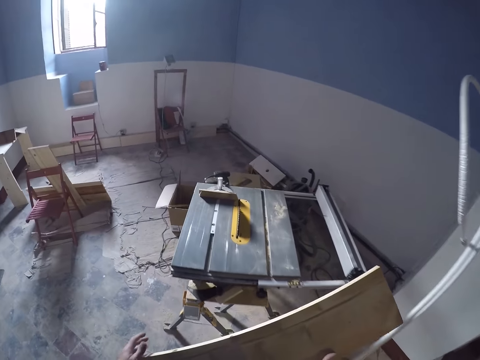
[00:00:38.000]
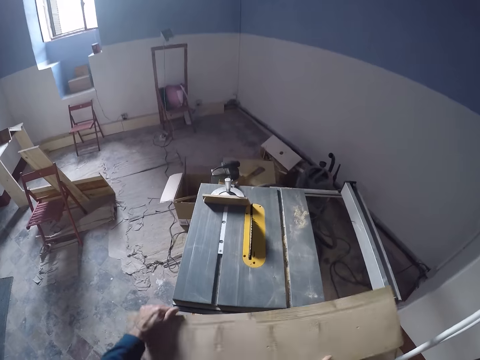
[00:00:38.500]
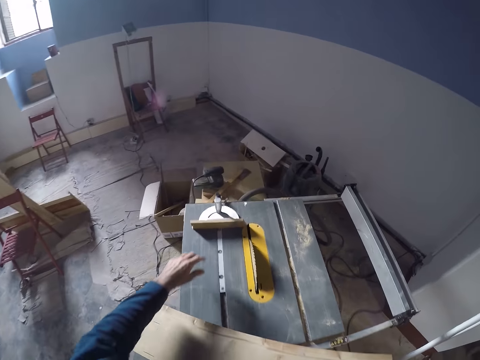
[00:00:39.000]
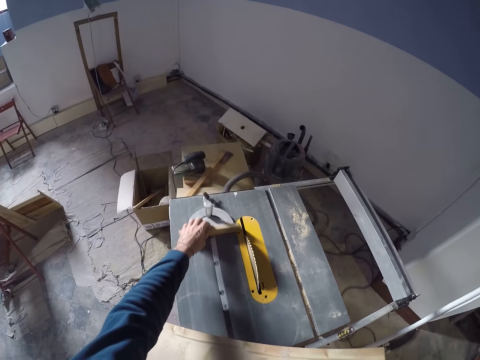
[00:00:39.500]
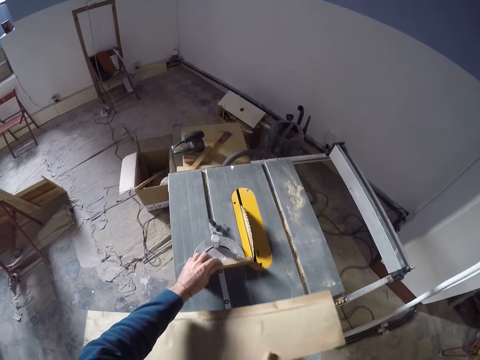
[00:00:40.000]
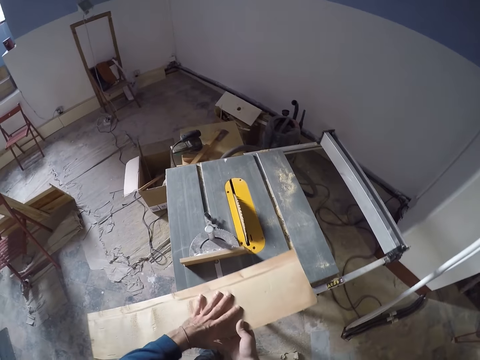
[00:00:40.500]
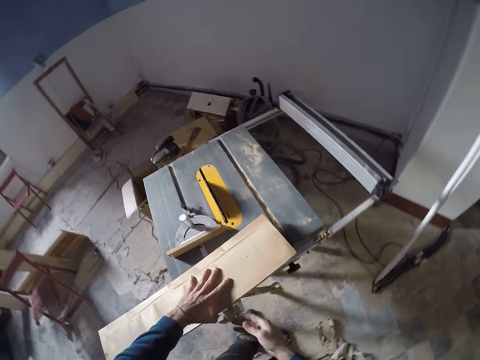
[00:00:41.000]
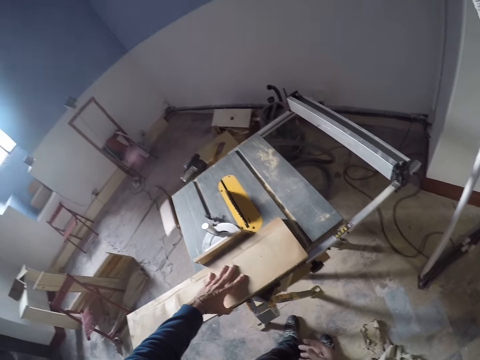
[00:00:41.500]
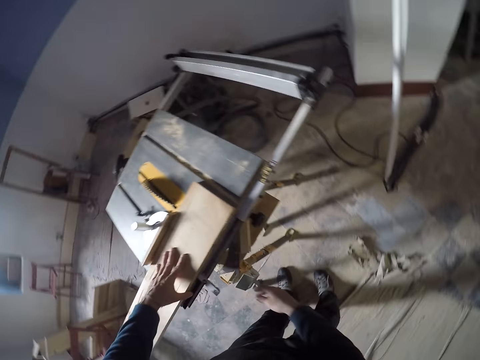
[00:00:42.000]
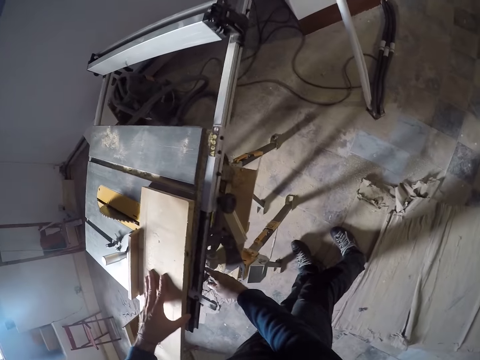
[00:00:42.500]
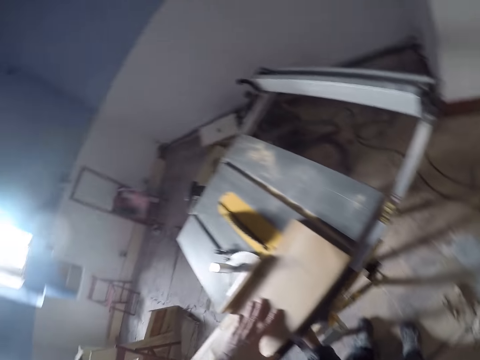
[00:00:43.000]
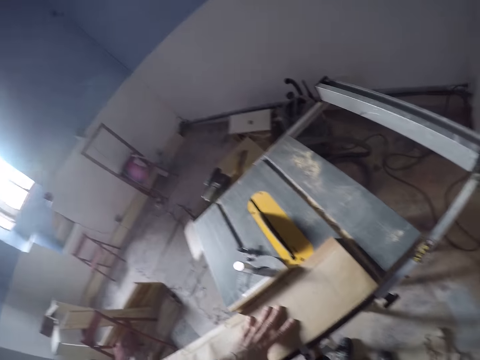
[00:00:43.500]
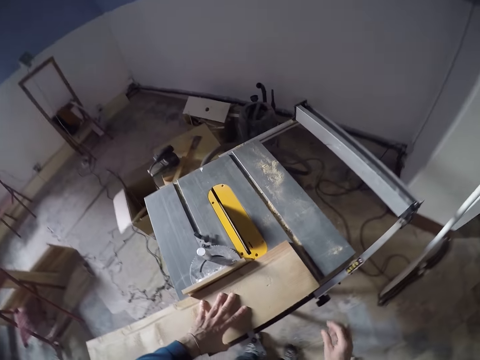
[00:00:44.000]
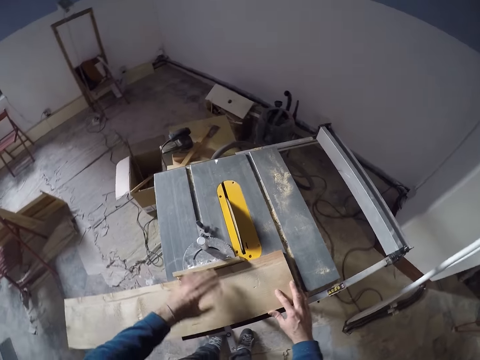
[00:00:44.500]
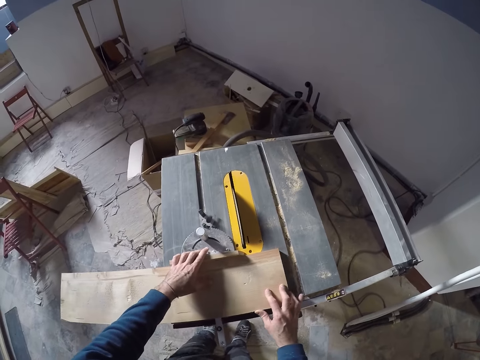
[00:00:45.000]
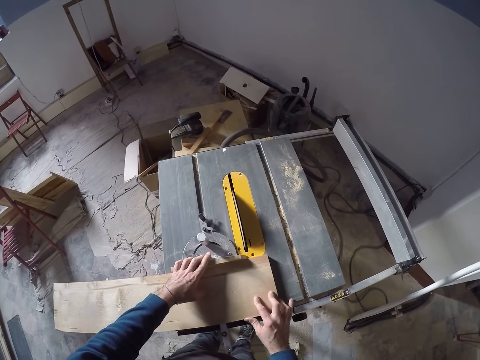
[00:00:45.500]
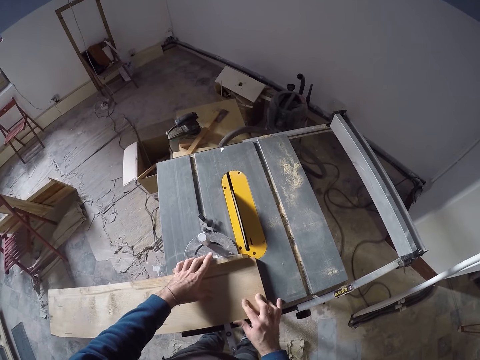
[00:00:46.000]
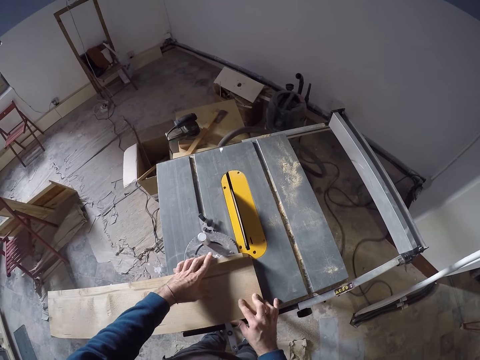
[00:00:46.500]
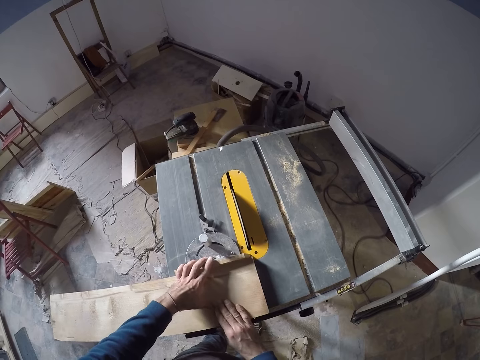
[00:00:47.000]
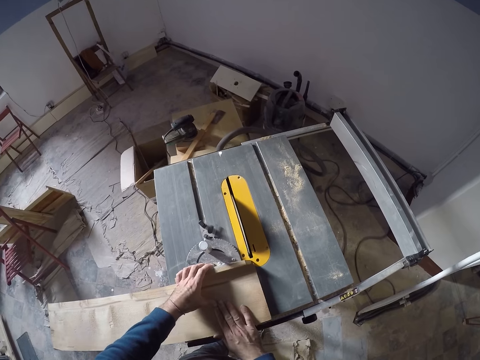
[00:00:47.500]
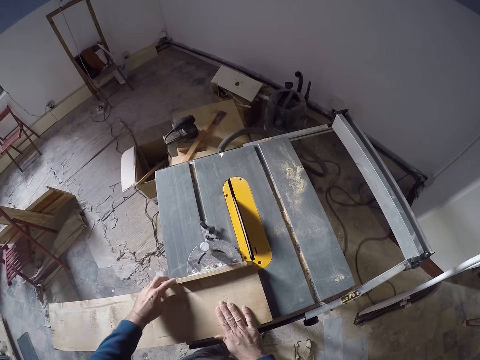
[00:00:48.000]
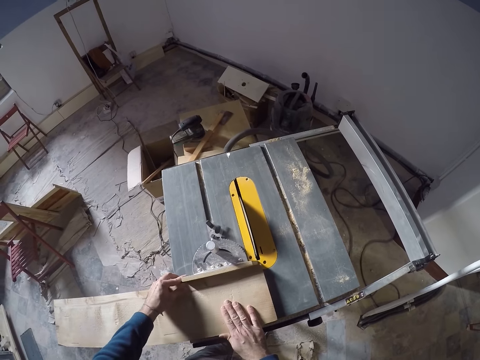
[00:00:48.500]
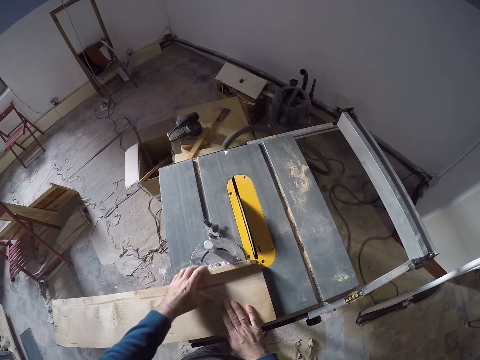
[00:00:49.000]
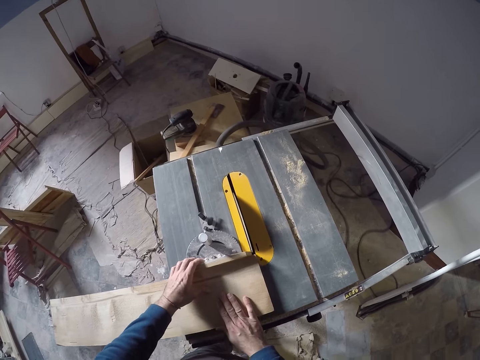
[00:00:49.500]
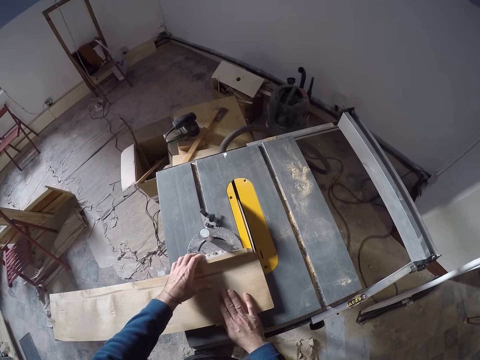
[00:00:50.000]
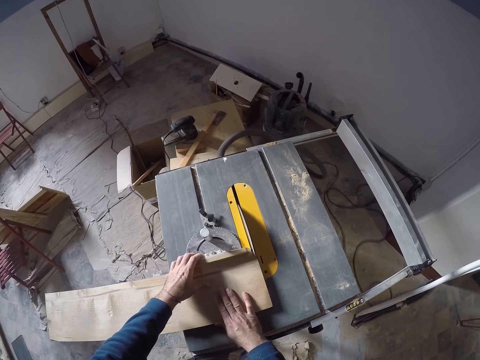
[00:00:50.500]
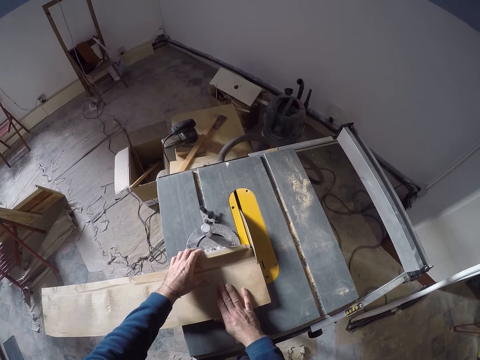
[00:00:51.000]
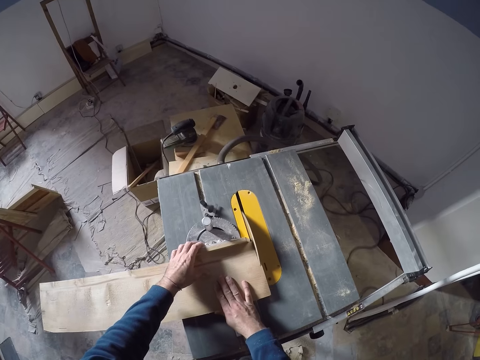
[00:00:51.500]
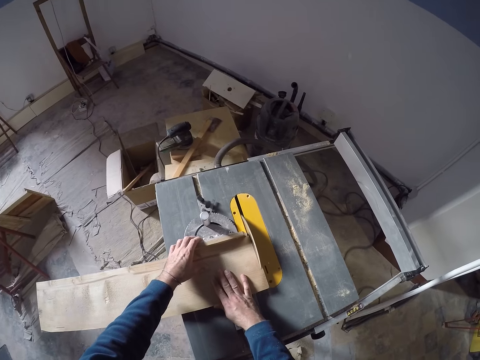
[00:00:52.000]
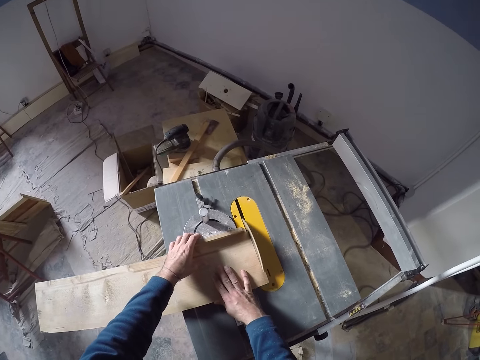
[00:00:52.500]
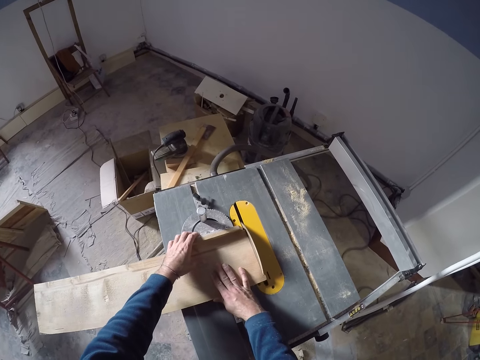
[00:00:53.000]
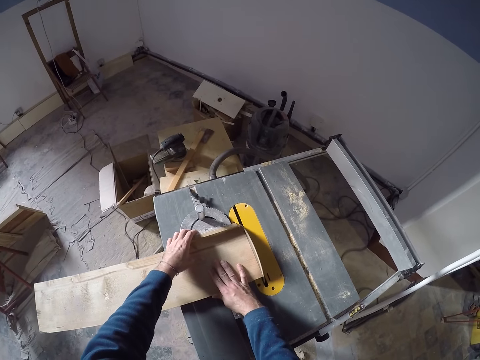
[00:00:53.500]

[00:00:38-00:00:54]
The camera wearer moves an edge rule or miter gauge on a table saw with his left hand. He places the log of wood on the edge rule on the table saw with his left hand. He turns the table saw on with his right hand. He adjusts the wood on the miter gauge. He cuts the wood with the table saw.

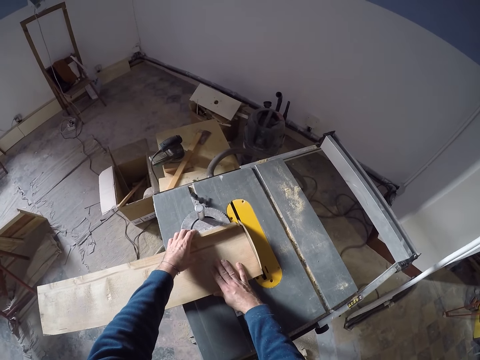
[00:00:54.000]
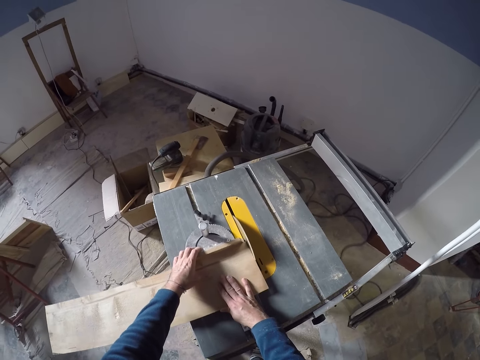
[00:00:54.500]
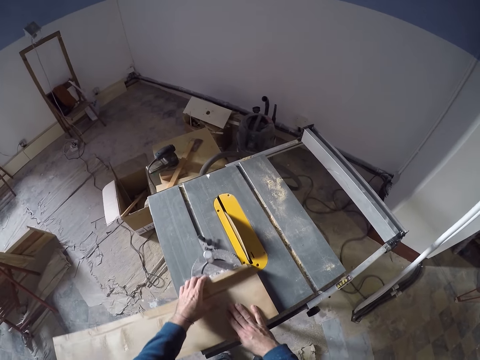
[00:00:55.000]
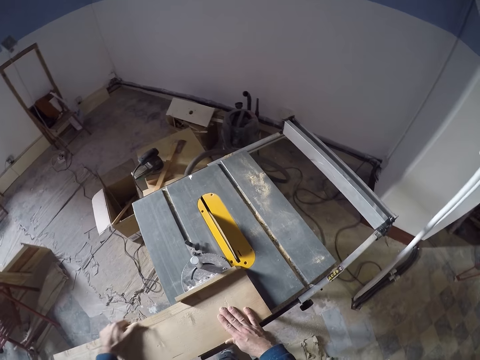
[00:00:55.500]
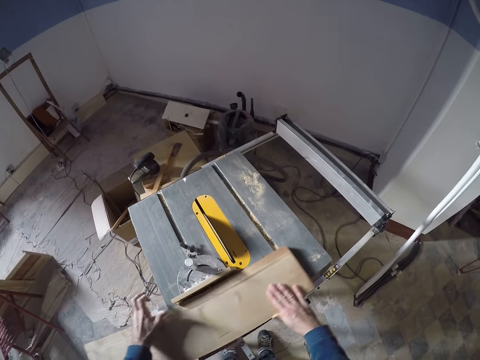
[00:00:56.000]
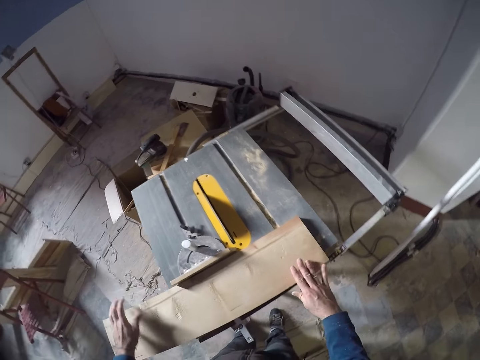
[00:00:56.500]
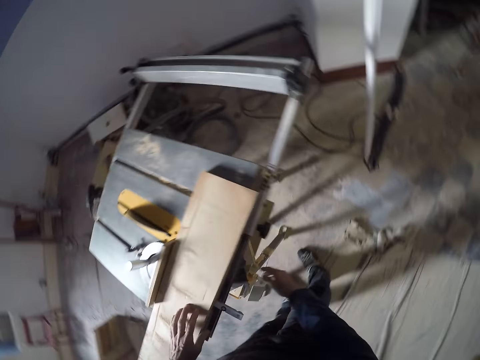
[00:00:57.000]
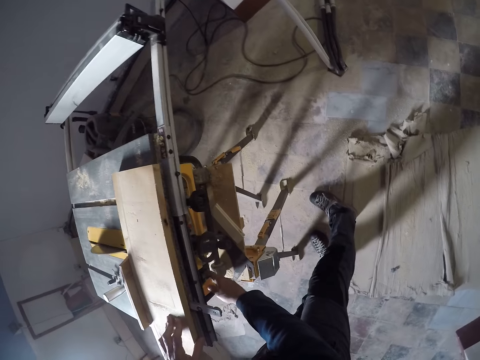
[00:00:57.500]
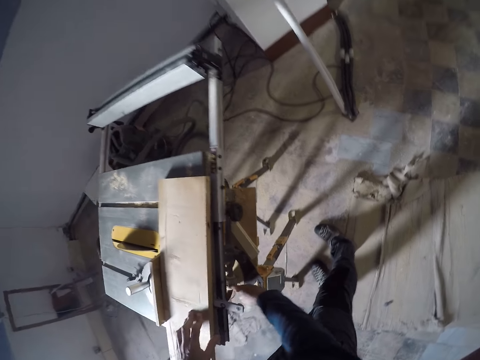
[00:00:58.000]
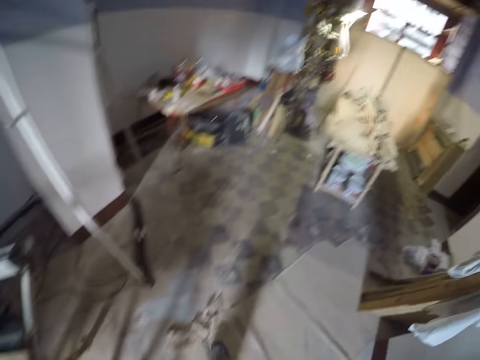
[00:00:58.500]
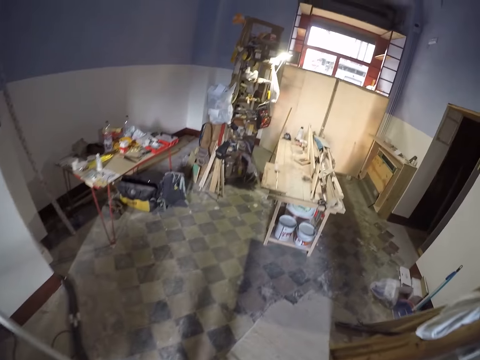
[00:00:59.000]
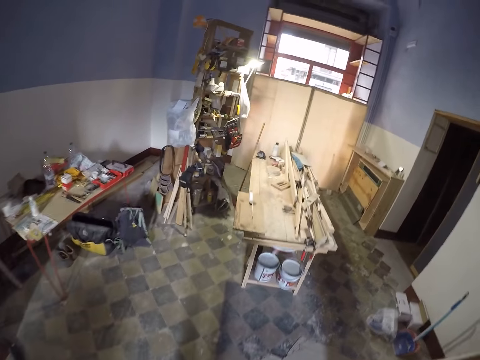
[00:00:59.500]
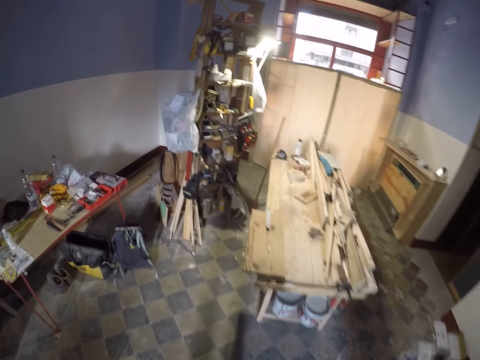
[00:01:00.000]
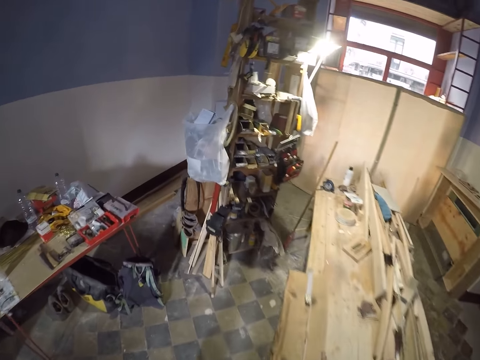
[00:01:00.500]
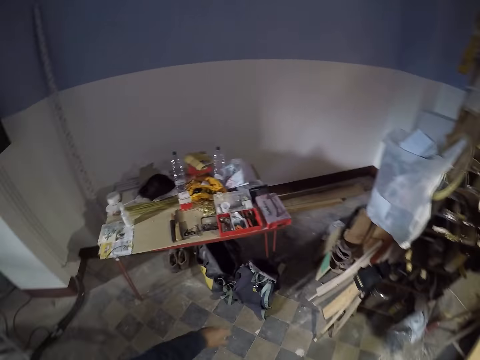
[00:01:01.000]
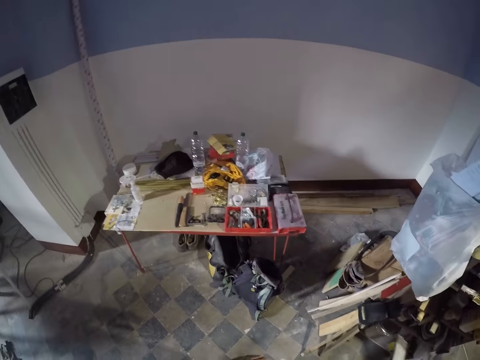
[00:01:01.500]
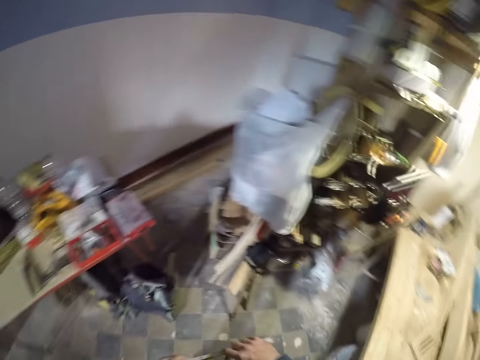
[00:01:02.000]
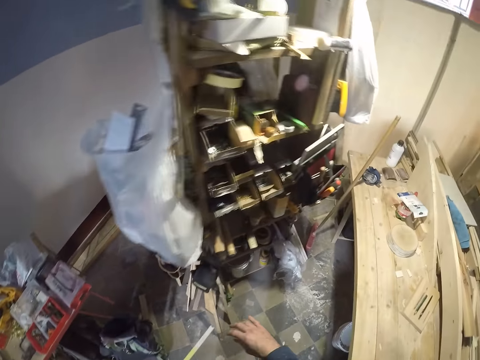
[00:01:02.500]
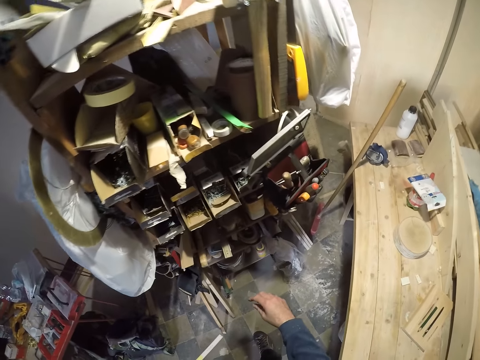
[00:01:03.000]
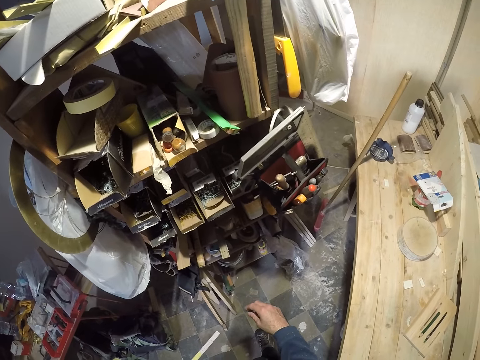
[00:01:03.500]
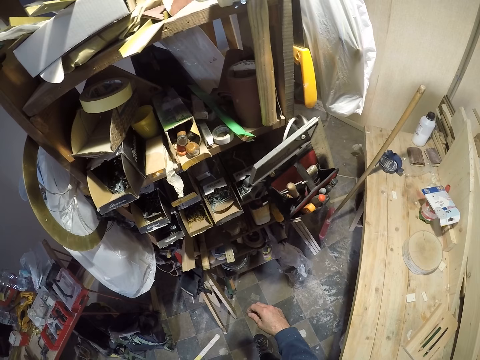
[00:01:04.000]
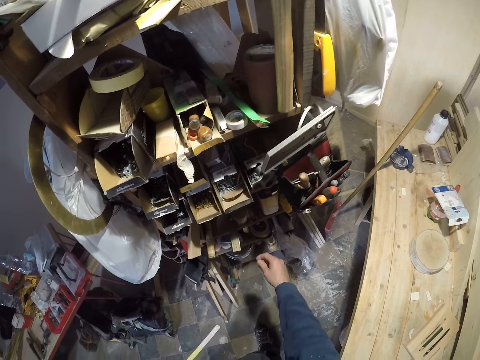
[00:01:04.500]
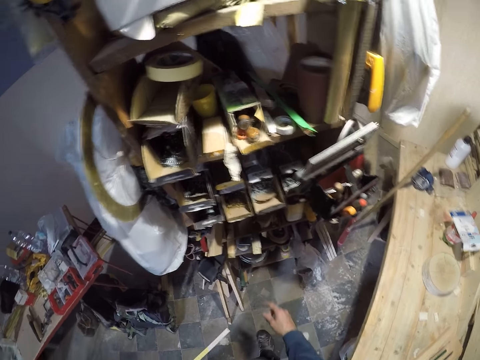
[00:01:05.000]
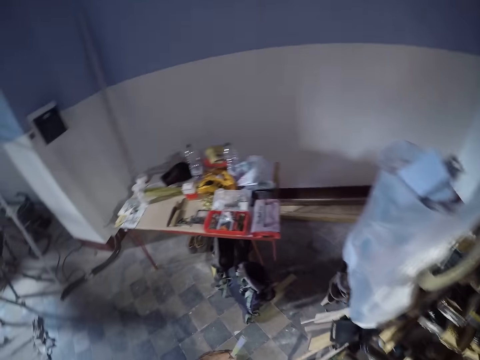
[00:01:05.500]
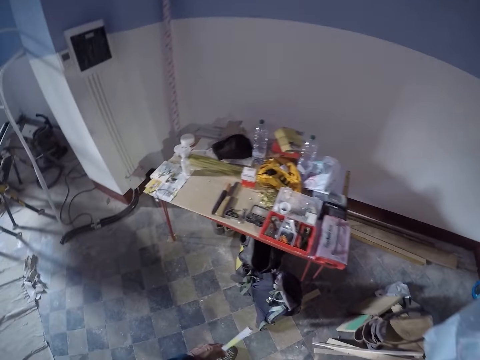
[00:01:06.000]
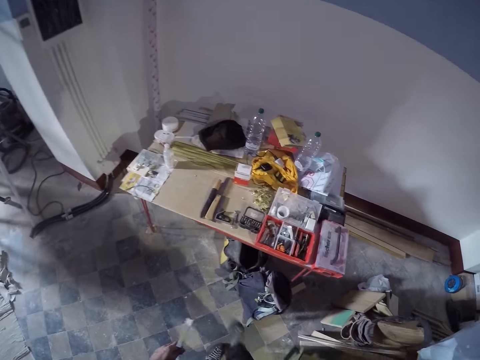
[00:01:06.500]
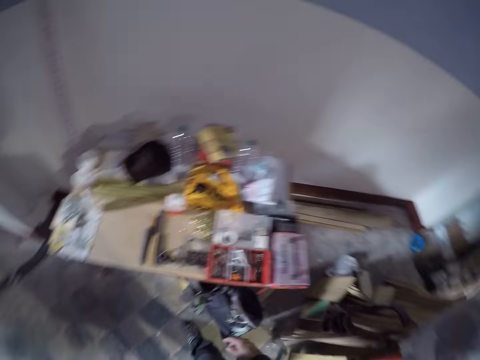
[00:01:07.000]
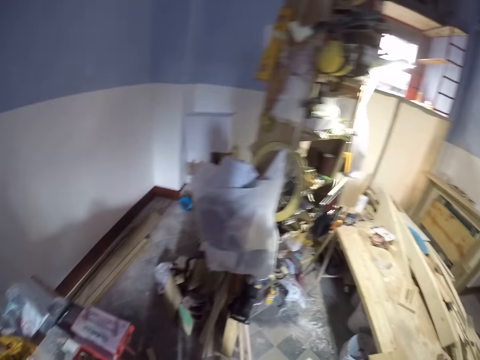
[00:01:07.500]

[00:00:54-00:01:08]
The camera wearer adjusts the wood on the table saw. He turns the table saw off with his right hand. He walks in the room. He picks up the folding meter stick or tape measure from the table with his right hand. He looks around the room. He looks around the room again.
